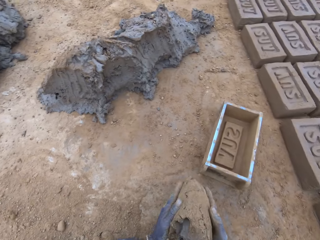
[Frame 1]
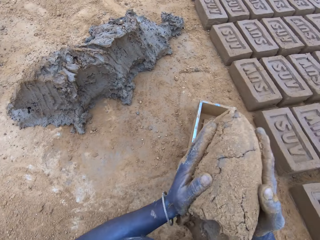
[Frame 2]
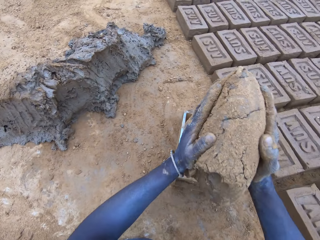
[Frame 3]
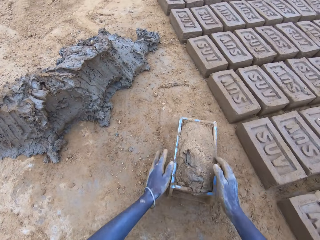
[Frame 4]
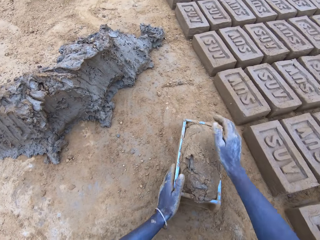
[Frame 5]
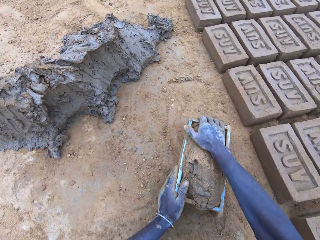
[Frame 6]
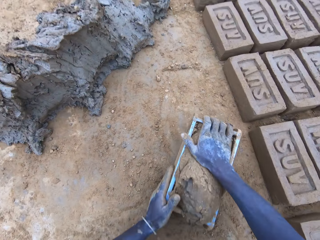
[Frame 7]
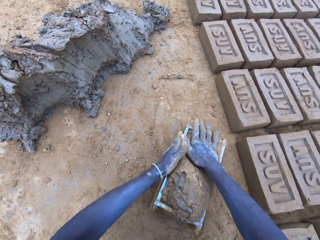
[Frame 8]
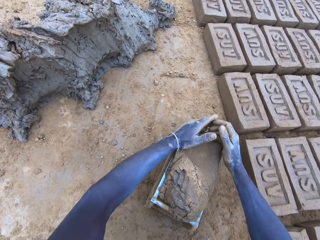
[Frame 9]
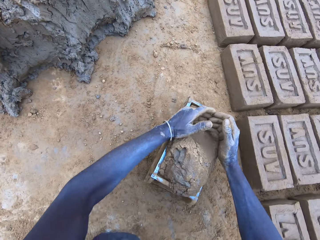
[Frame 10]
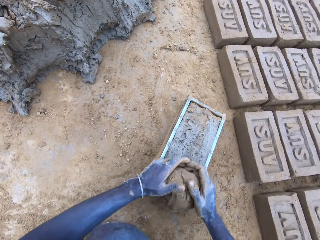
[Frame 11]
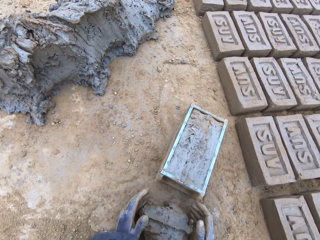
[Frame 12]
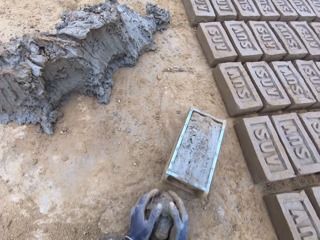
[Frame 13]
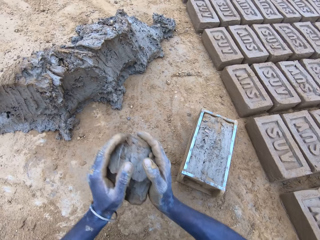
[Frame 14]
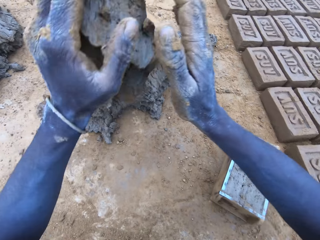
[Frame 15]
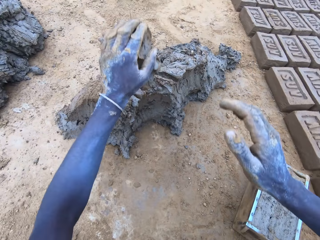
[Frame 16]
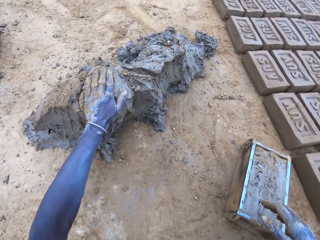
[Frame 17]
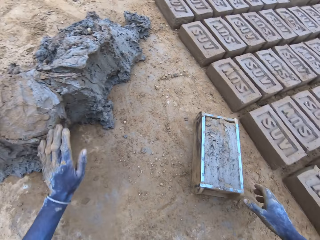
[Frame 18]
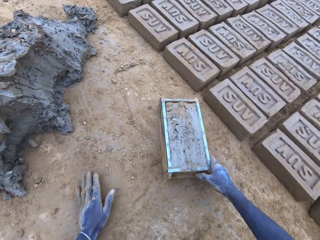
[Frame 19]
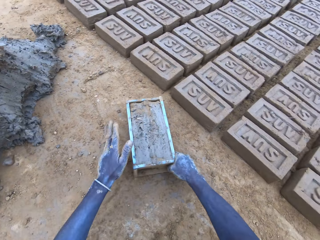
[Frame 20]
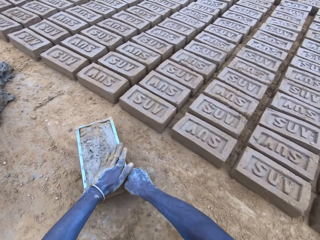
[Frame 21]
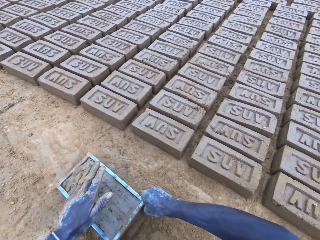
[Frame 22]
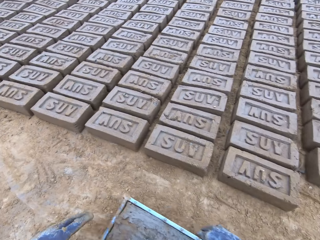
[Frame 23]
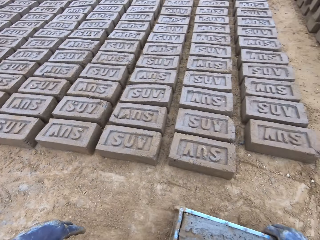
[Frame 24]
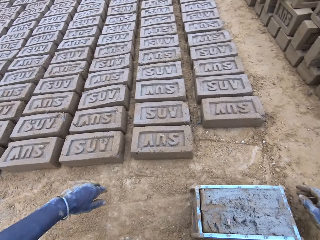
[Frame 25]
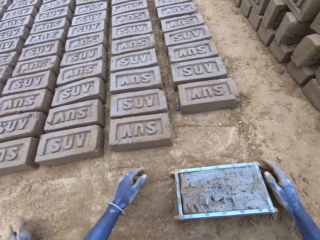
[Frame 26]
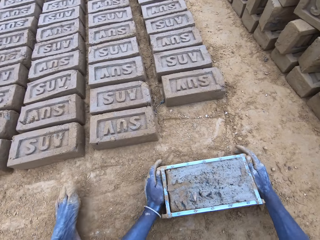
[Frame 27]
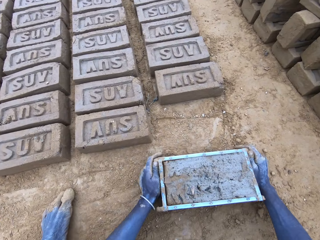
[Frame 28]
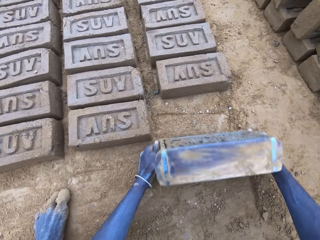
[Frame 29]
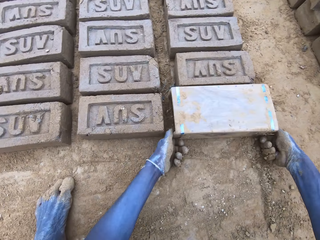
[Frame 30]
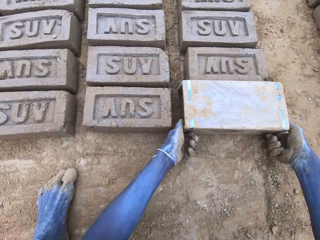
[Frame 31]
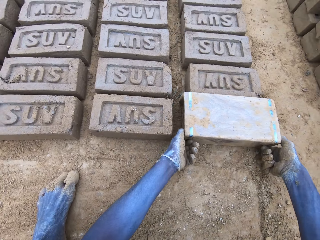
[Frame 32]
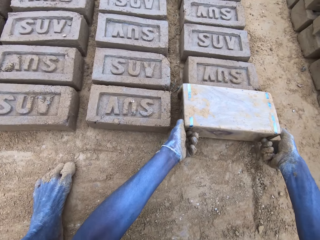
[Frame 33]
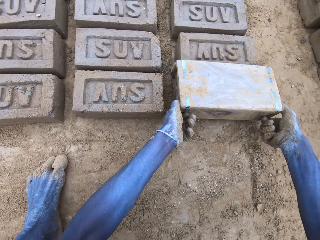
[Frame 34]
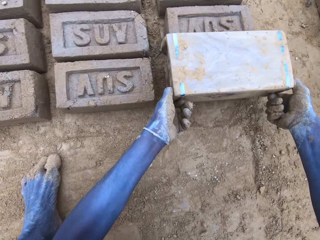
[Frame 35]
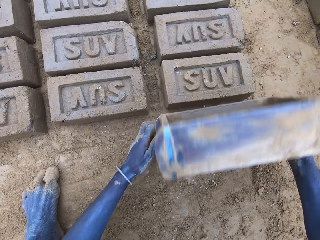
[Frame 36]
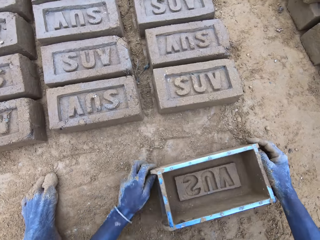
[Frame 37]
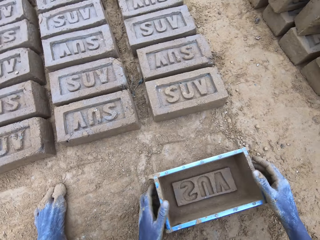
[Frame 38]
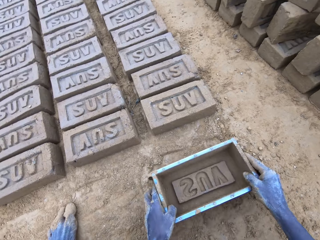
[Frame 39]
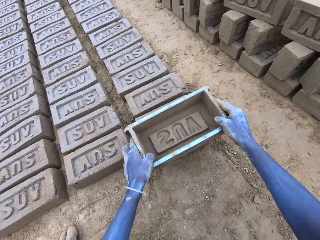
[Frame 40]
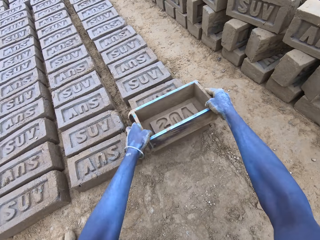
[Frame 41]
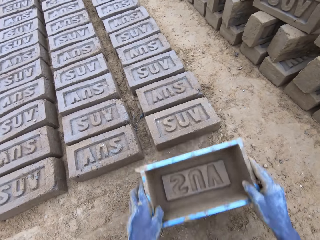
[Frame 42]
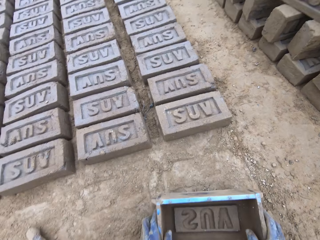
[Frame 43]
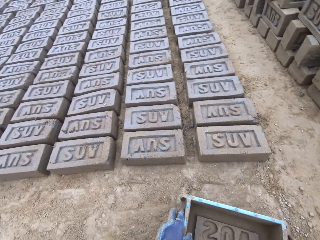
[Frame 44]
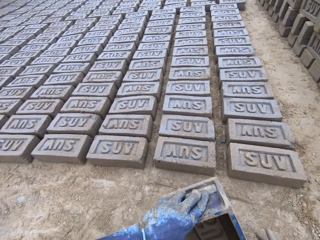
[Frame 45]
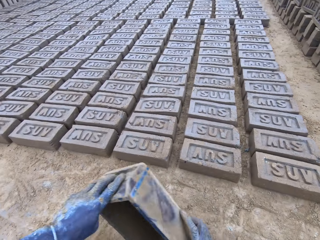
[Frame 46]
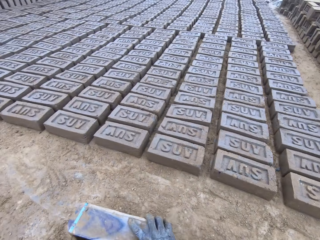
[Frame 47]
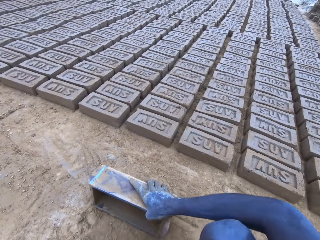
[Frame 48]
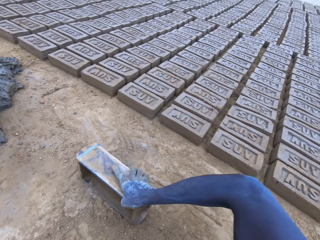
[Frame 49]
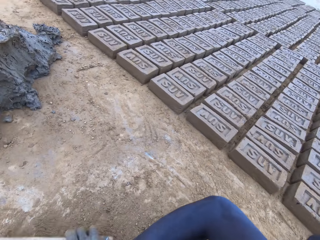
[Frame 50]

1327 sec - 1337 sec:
The camera wearer puts mud in the wooden brick moulder. They put the mud in the wooden brick moulder again. They remove excess mud from the wooden brick moulder. They put the mud on top of the hill of mud. They drag the wooden brick moulder. They pour the mud in the brickmould on the ground. They turn the wooden brick moulder upside down. They flip back the wooden brick moulder and produce a mud brick.

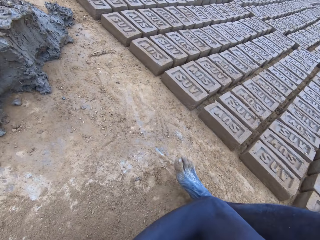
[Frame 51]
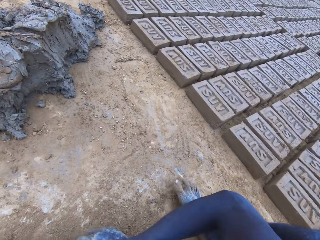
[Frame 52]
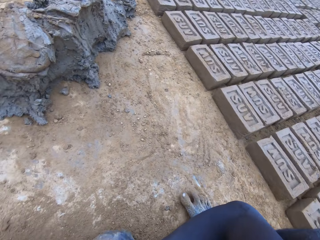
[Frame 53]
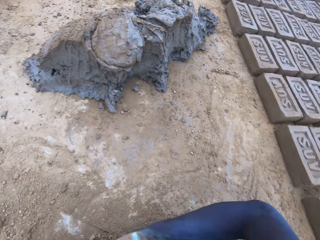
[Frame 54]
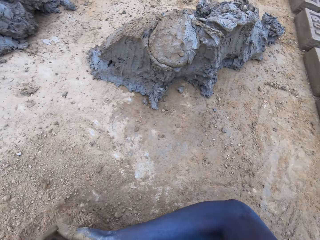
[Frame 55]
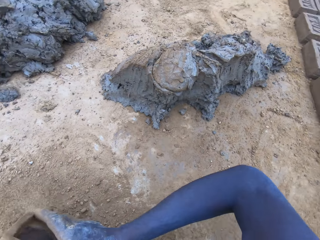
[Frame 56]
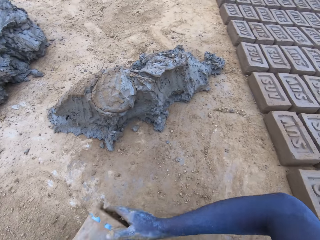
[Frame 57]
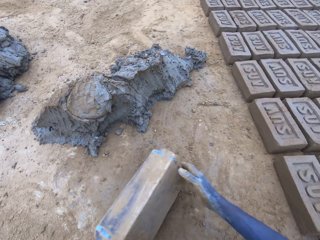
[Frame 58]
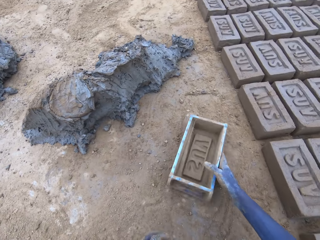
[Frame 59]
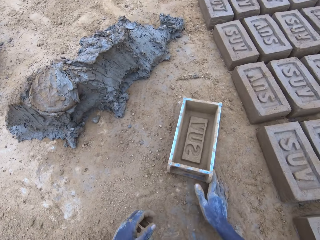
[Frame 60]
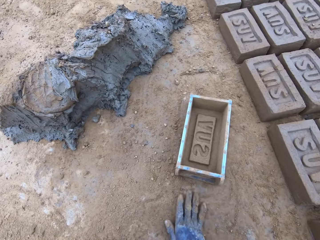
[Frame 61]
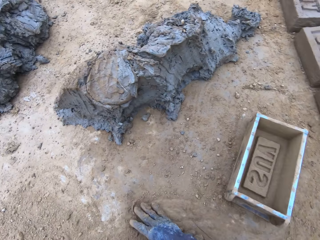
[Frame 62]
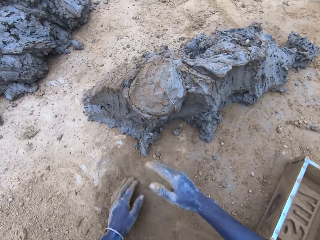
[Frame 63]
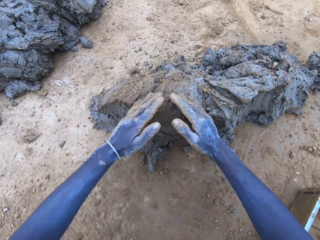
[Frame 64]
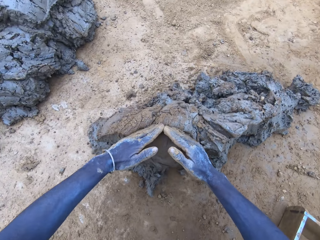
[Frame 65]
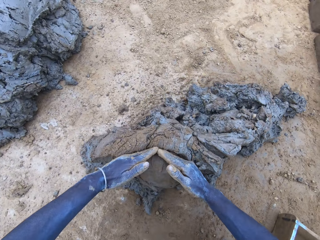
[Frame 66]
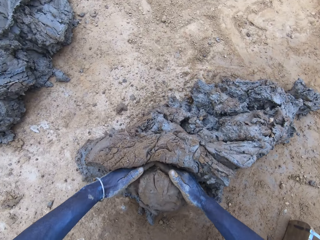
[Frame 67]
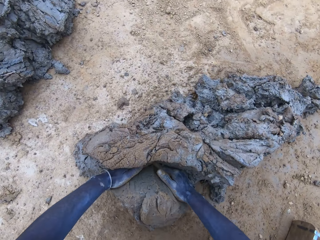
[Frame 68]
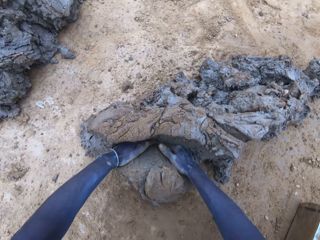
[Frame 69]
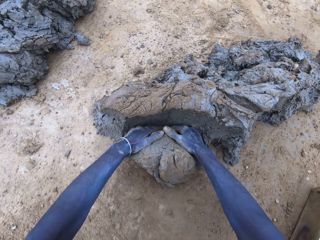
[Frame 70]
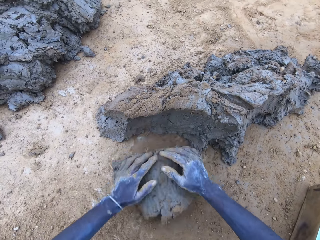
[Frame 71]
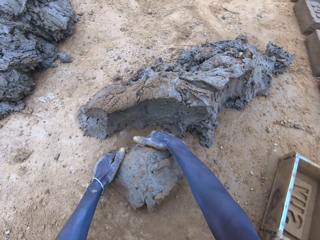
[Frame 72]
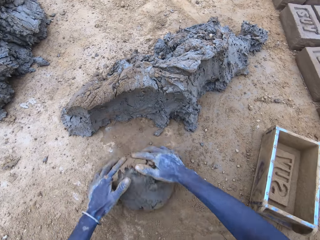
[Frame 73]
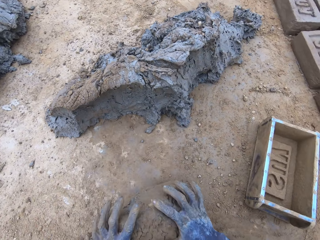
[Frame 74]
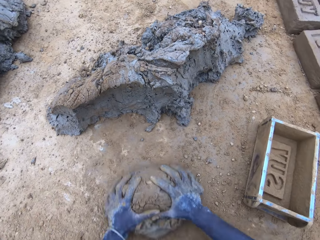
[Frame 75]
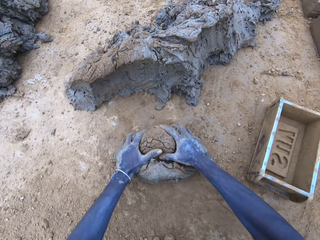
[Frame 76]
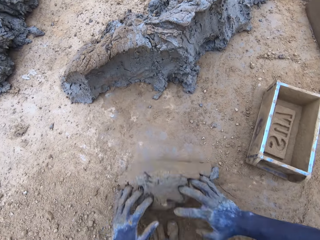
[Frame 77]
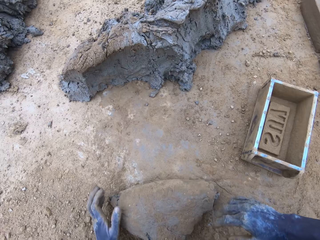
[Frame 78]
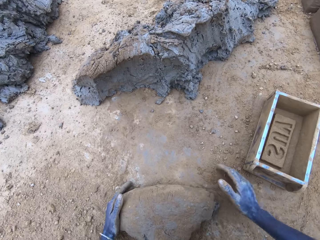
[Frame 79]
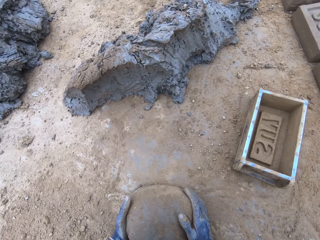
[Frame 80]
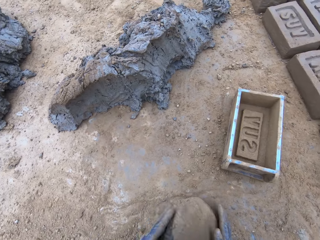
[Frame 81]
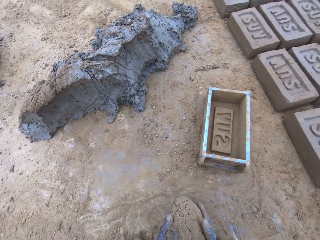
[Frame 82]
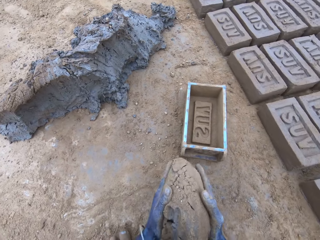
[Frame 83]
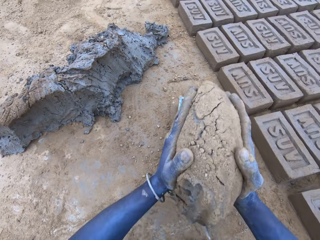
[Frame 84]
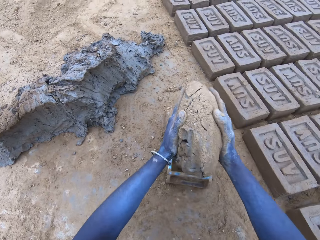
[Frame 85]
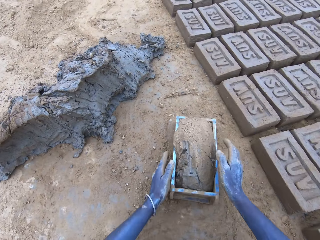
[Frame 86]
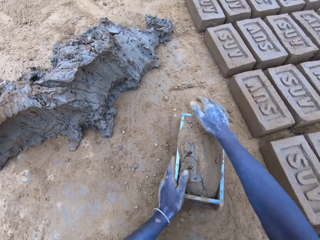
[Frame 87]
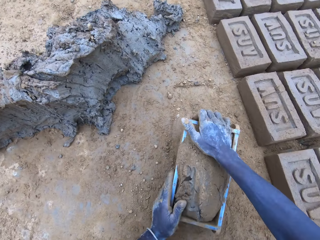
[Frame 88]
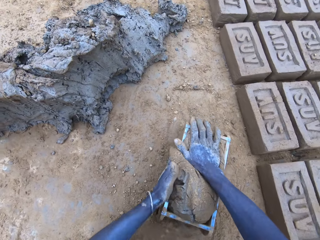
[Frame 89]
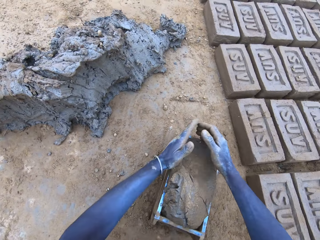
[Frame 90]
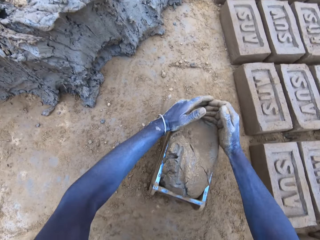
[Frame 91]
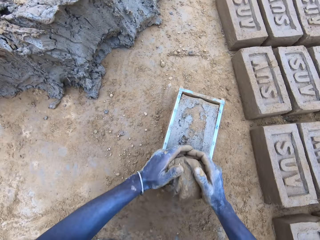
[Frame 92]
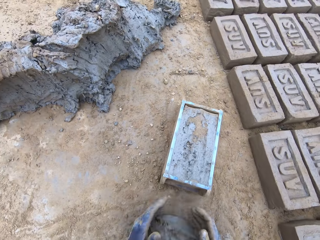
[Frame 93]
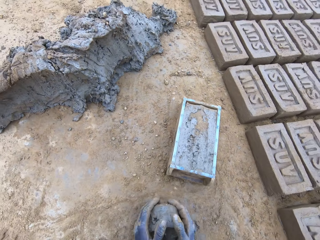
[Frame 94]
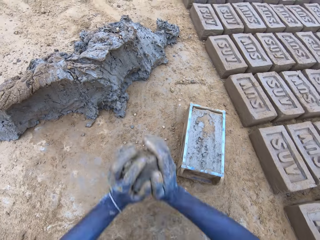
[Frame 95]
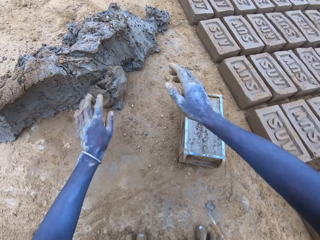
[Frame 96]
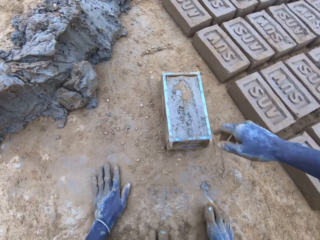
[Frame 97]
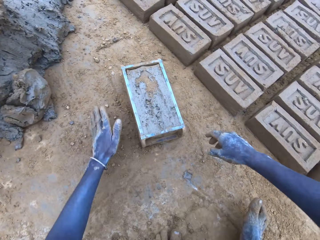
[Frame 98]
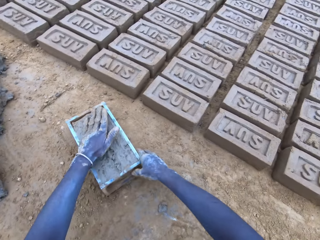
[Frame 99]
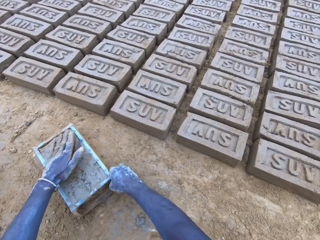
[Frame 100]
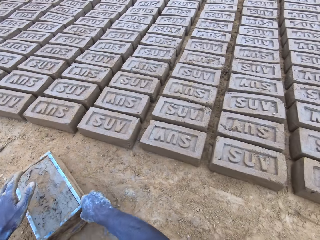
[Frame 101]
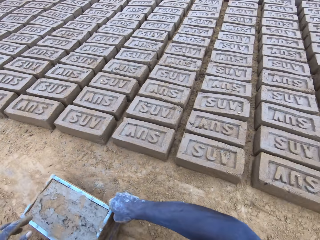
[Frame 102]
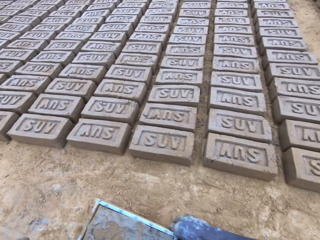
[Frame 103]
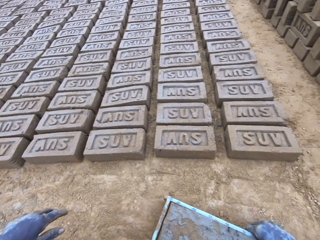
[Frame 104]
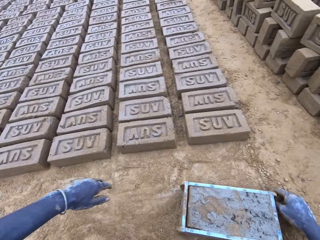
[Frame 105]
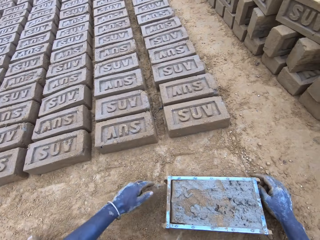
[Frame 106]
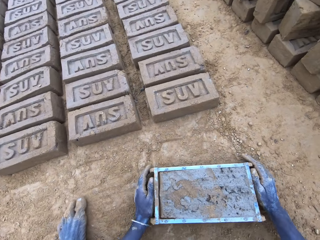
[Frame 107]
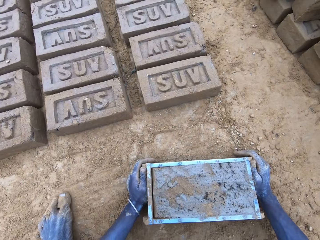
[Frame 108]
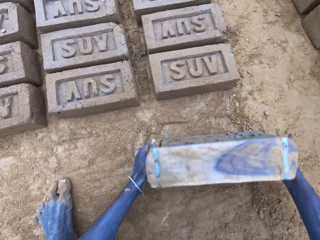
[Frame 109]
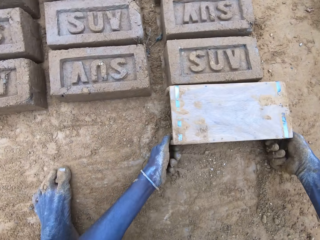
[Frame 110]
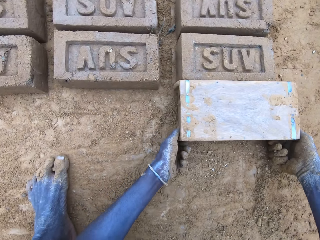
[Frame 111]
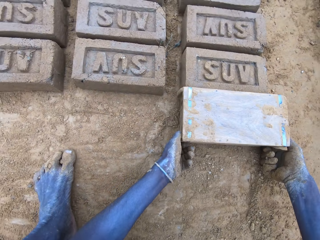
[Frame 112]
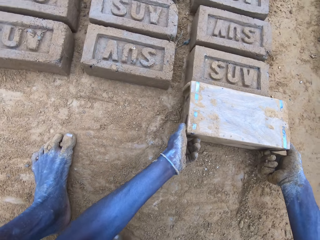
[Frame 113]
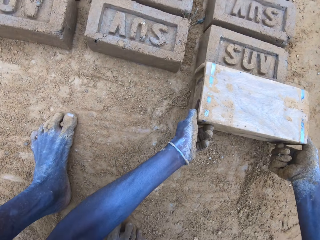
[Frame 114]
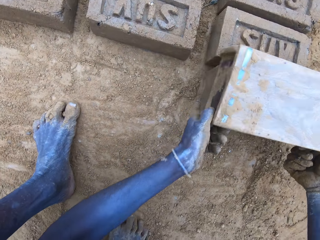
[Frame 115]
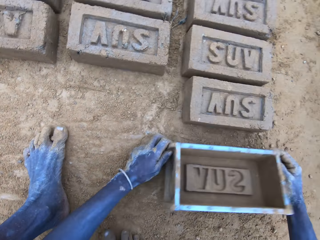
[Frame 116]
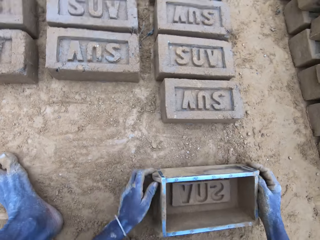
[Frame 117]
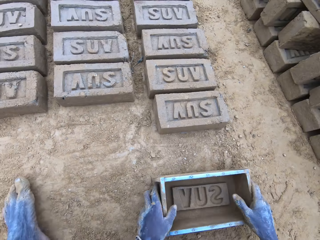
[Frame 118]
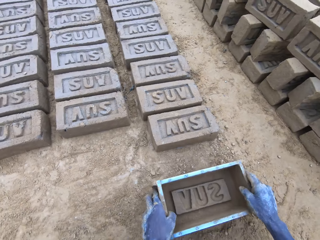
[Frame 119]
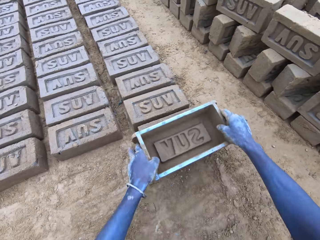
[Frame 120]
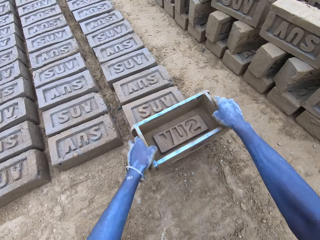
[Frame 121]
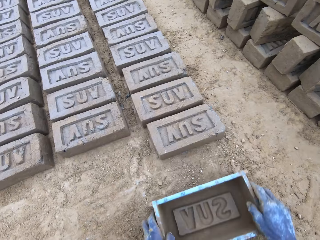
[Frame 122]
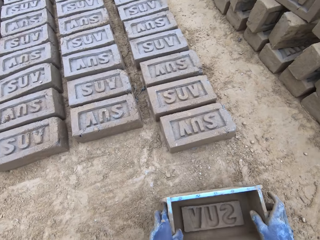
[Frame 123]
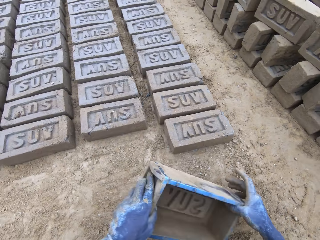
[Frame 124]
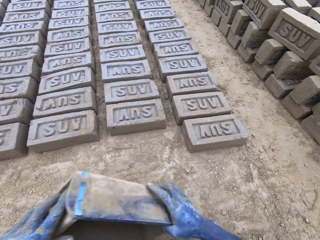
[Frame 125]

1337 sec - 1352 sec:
The camera wearer puts soil in the wooden brick moulder. They pour the soil on the ground. They put the wooden brick moulder on the ground. They scoop mud. They cut the mud with a hand. They roll the mud on the ground. They put the mud in the brickmould. They scoop the excess mud on the brickmould. They throw the mud on the pile of mud. They lift the brick mould. They pour the mud in the brickmould on the ground.
